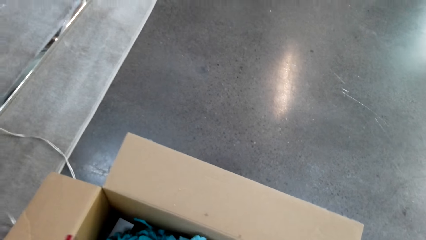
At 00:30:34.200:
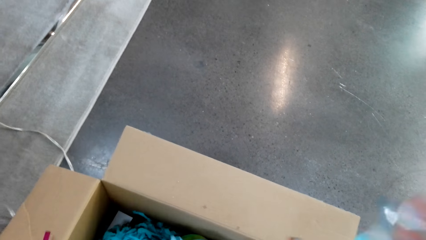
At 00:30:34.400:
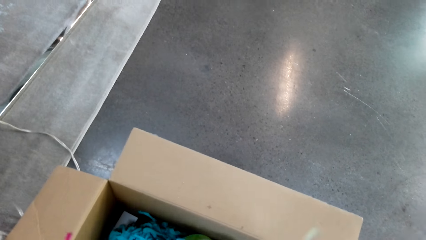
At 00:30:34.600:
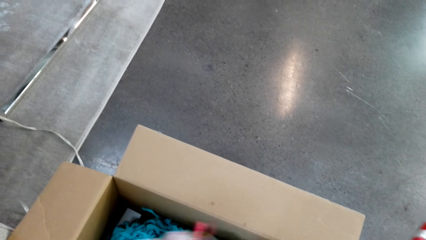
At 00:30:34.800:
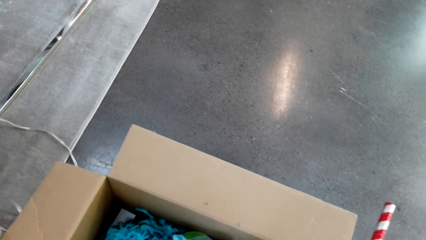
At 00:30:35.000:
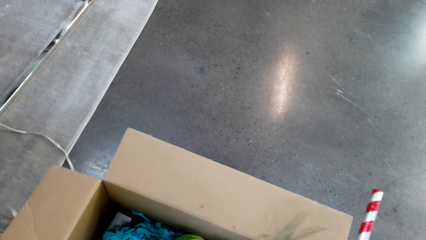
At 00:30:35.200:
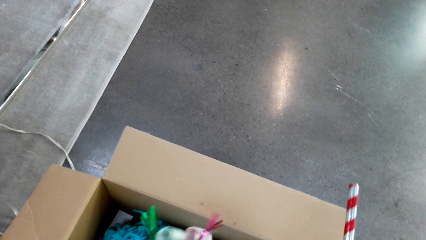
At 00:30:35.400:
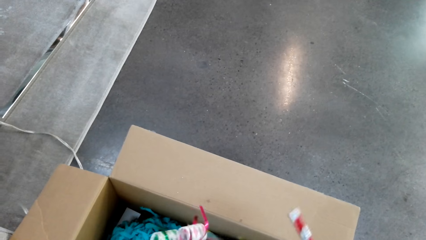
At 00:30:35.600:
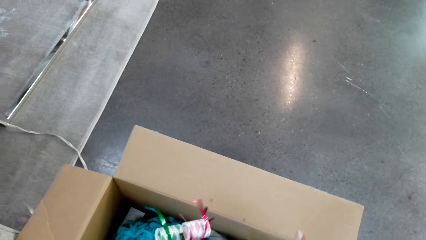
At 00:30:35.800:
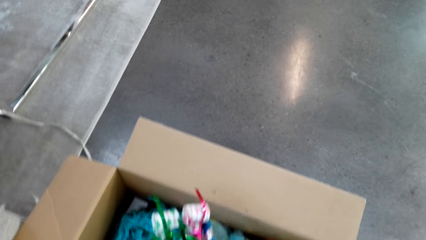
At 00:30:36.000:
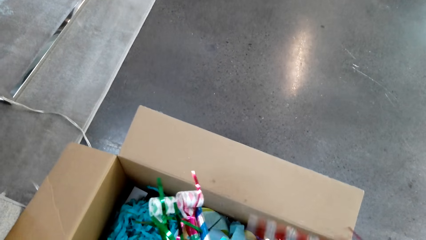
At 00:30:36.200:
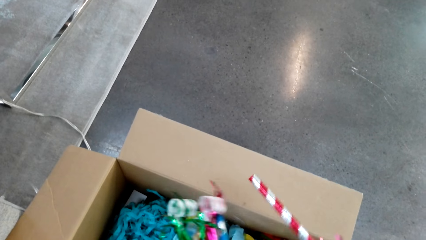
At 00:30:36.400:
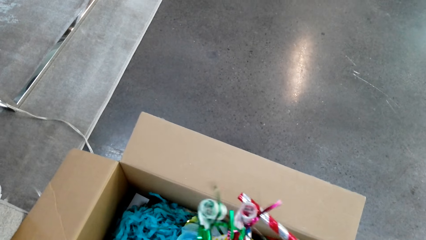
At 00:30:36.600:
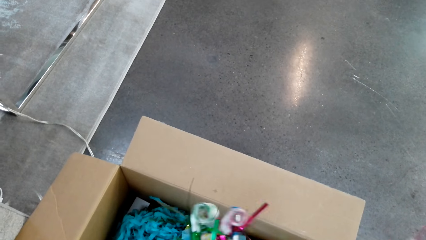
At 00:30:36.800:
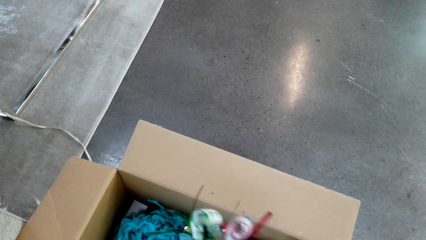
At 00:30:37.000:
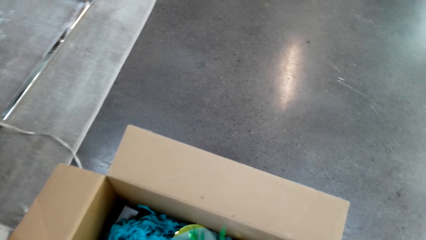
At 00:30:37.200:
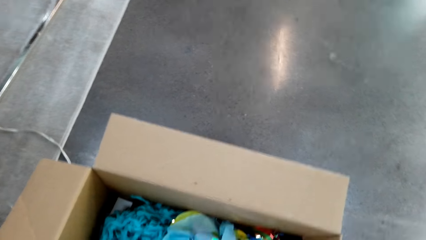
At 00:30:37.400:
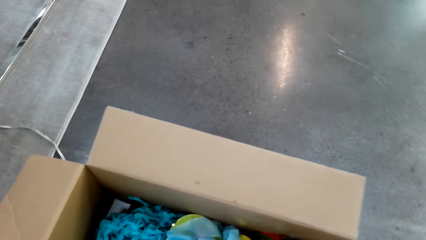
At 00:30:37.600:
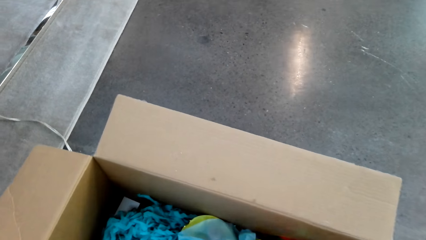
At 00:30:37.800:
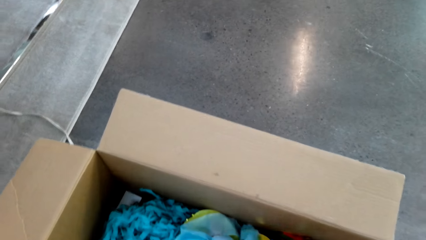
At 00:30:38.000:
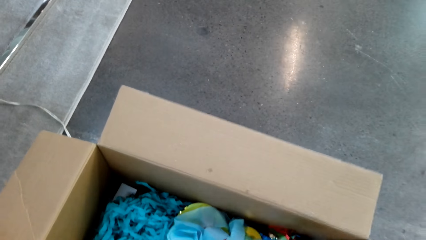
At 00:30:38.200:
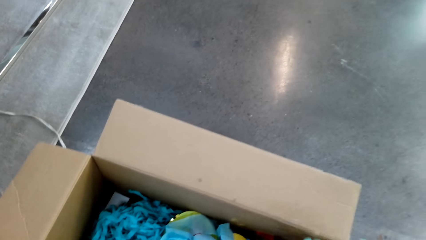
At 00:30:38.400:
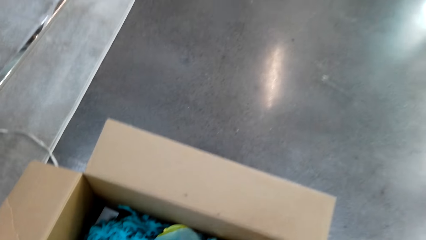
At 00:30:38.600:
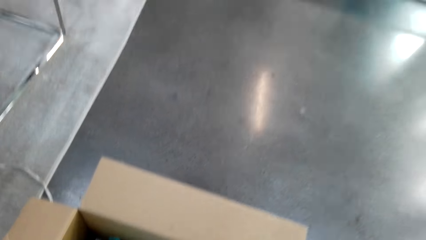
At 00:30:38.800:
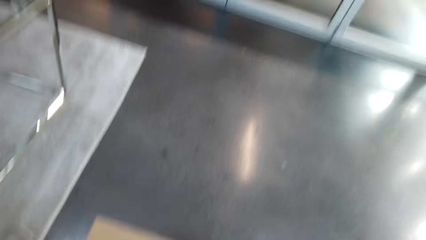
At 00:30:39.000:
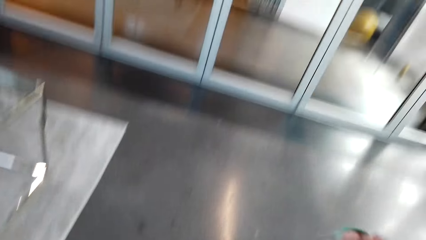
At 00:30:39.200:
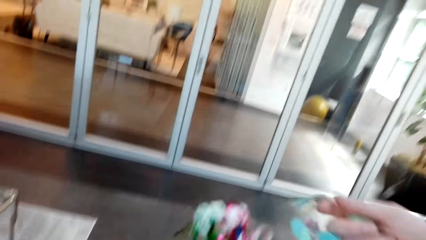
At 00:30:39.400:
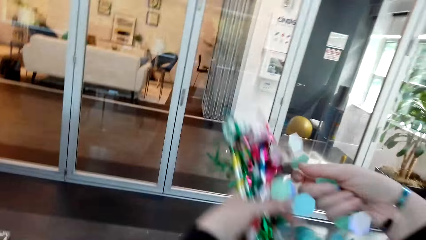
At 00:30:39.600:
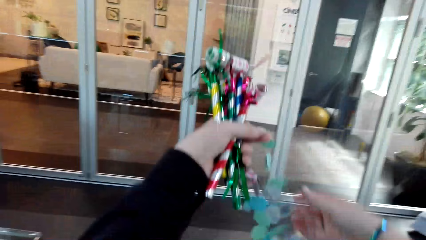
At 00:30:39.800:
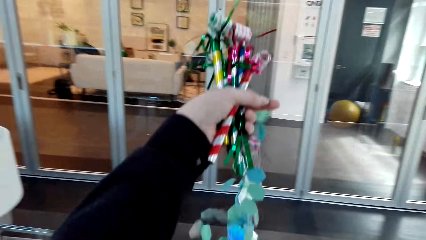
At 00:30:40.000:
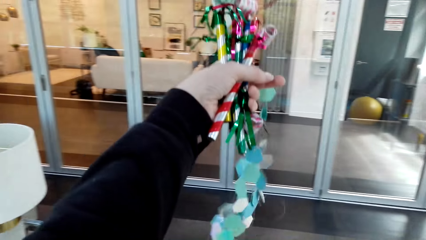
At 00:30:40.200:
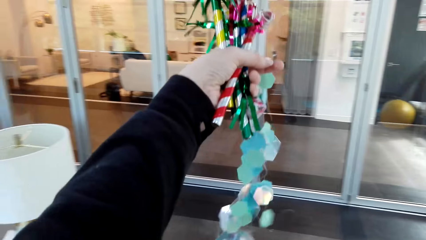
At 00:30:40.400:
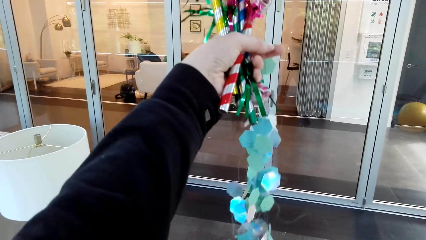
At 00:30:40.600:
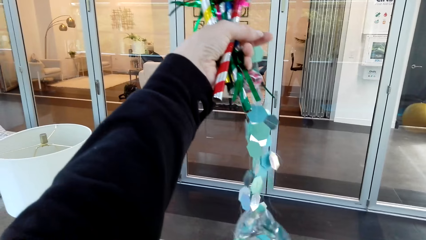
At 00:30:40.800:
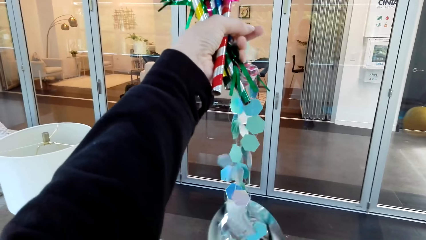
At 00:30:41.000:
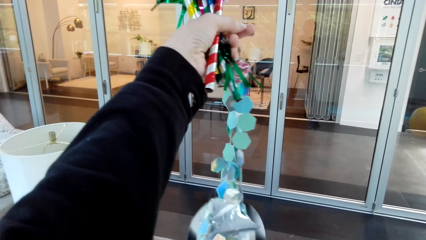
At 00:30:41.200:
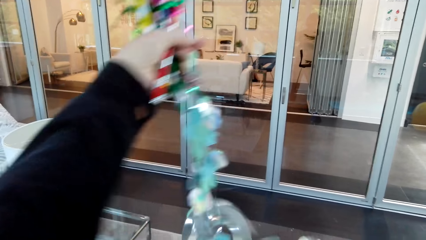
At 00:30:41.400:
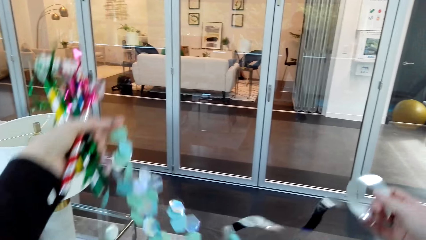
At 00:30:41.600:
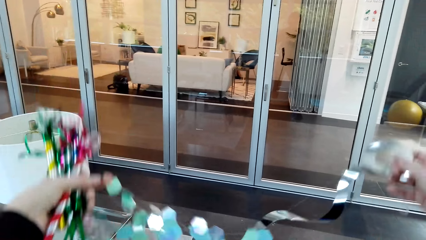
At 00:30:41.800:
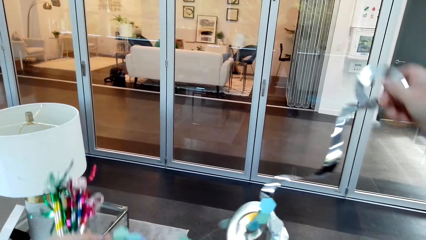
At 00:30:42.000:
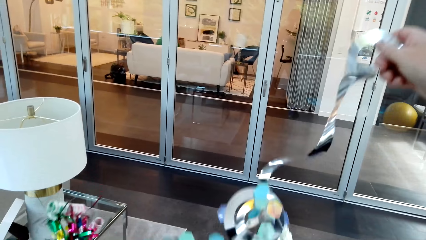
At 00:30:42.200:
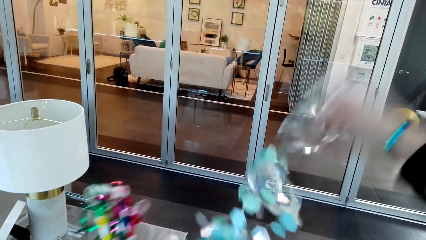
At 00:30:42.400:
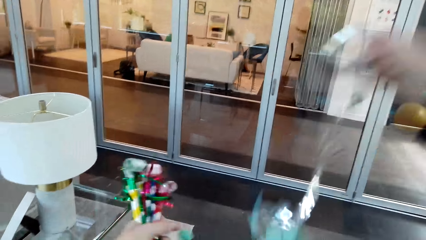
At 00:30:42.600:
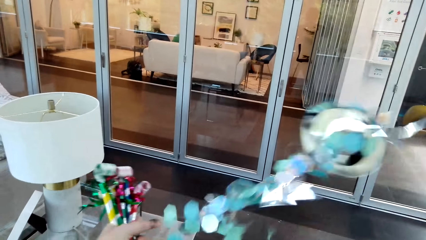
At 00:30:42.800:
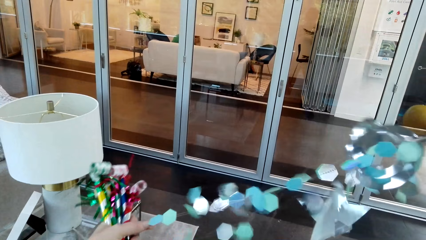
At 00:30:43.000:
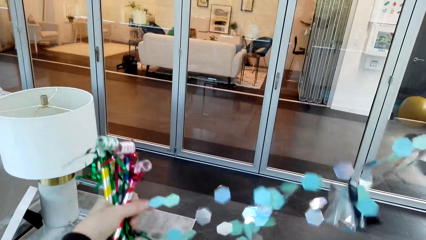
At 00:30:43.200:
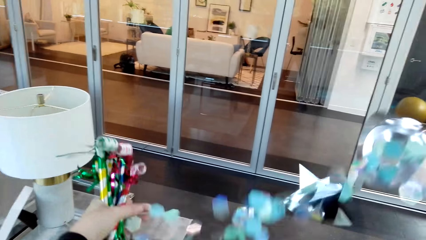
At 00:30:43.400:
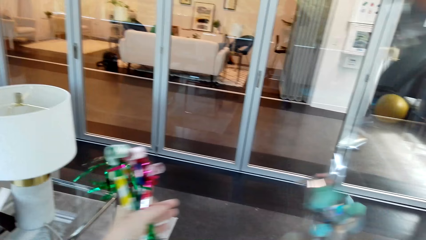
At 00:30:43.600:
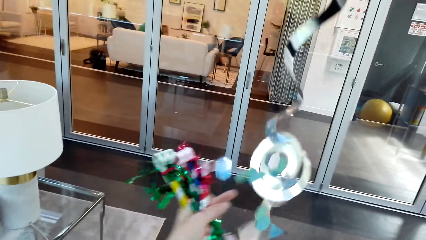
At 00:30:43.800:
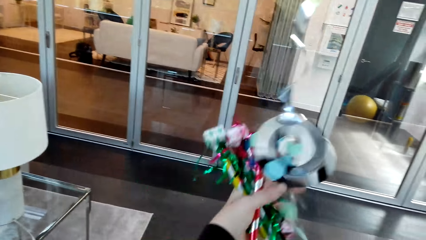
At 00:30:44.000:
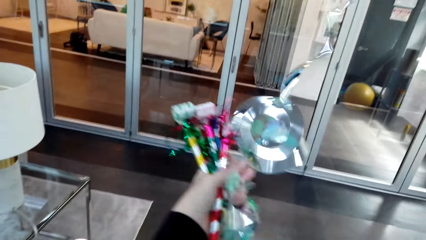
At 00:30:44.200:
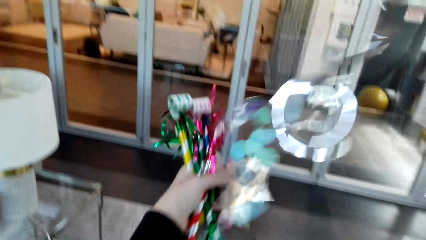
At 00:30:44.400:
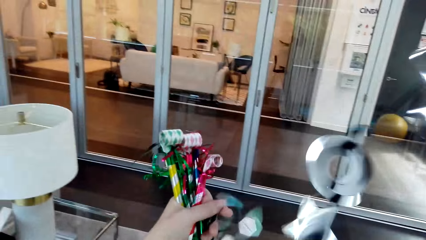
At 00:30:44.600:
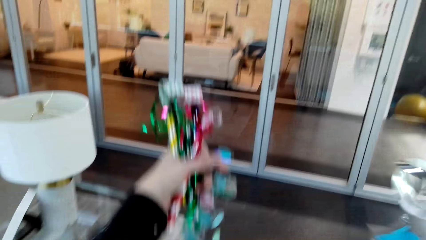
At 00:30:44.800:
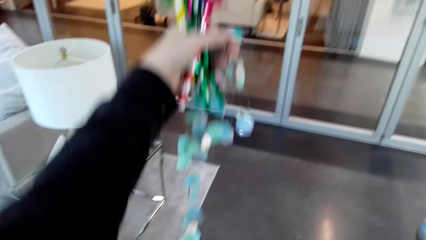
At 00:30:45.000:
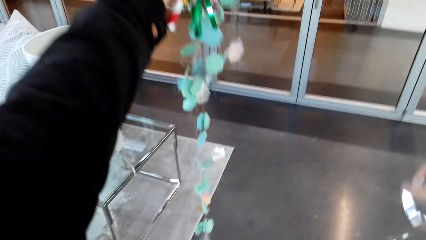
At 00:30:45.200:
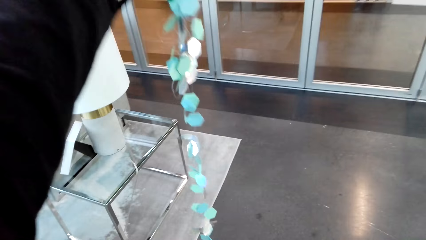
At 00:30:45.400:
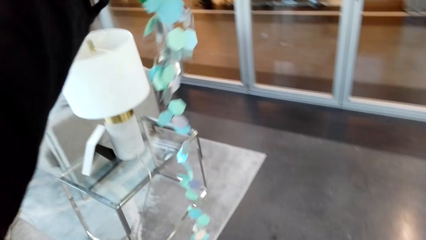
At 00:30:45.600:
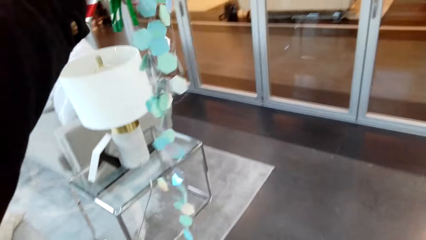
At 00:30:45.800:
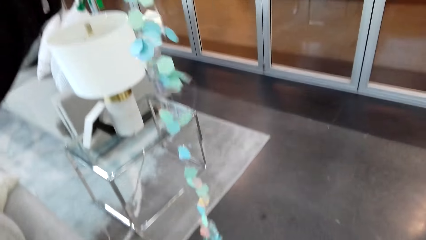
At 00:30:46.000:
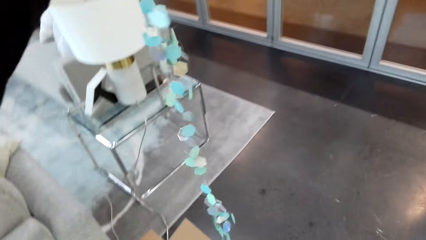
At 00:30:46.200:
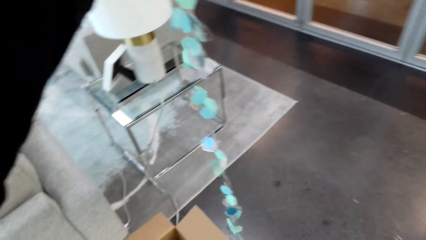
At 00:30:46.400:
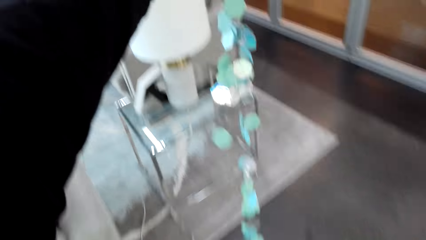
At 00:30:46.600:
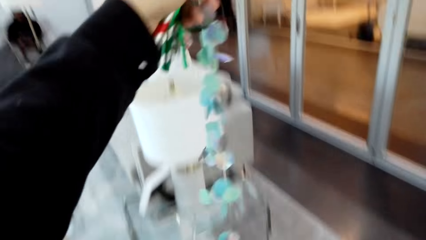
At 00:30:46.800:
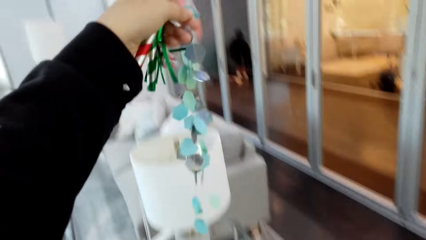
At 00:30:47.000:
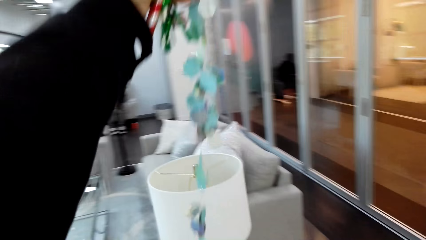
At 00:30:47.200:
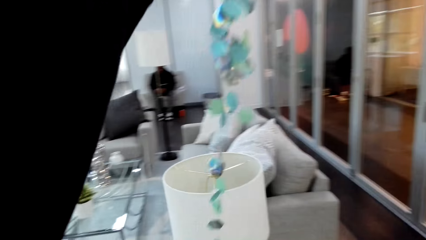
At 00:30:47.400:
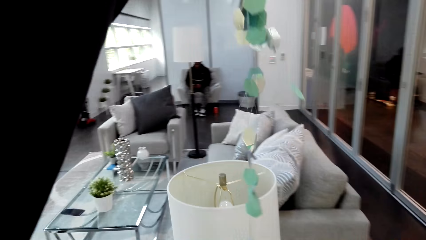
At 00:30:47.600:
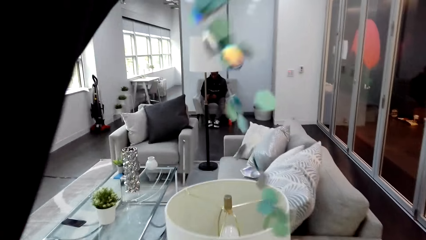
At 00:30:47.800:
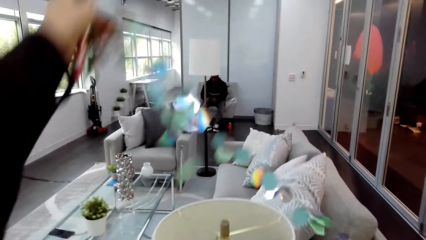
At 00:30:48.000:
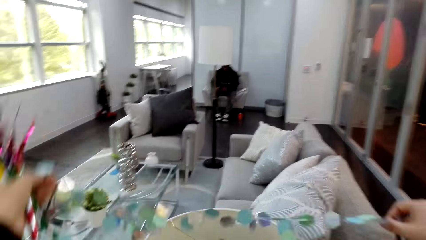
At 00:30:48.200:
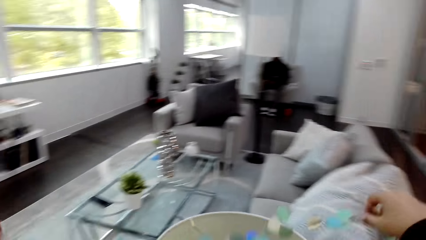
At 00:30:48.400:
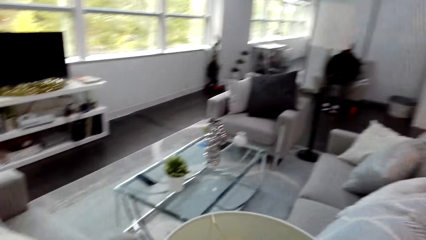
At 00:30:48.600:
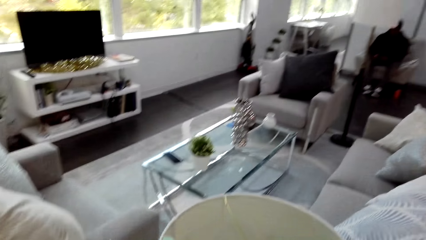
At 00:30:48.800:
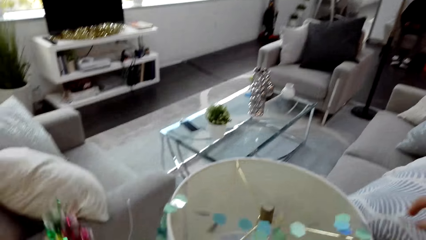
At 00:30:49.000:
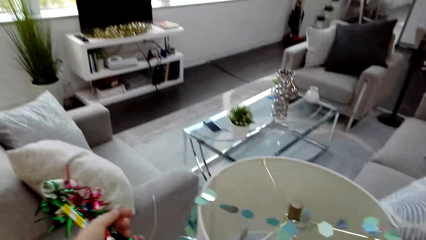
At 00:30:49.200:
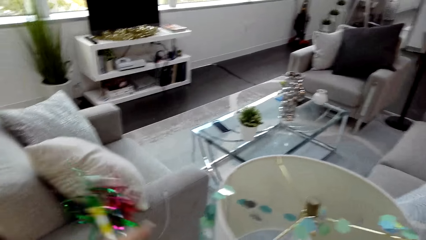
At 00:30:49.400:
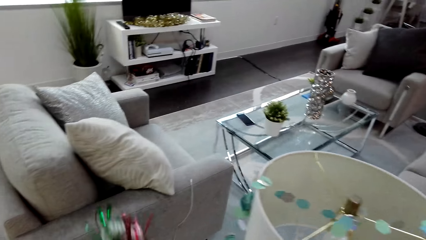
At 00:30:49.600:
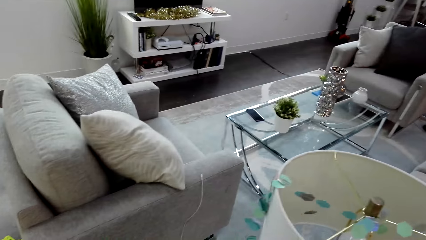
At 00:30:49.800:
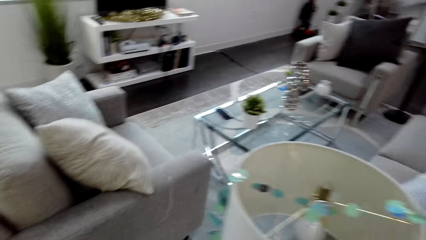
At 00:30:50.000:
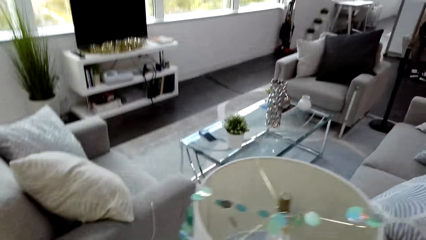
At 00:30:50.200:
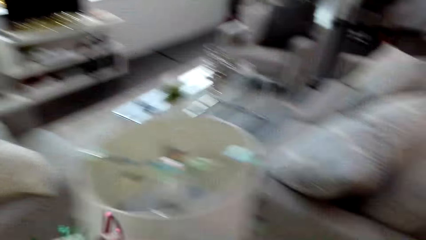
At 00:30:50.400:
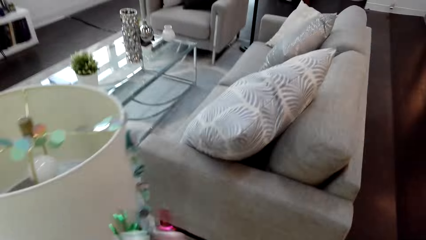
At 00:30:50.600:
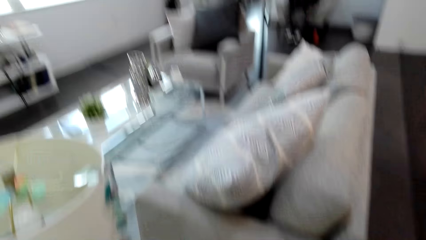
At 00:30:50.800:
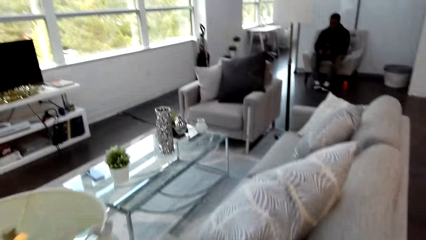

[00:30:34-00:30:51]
The camera wearer picks up party blowers. They look at the party decorations. They straighten decorating flowers. They untangle the party decorations. They look at the party decoration. They put the party decoration on the lamp shade.
